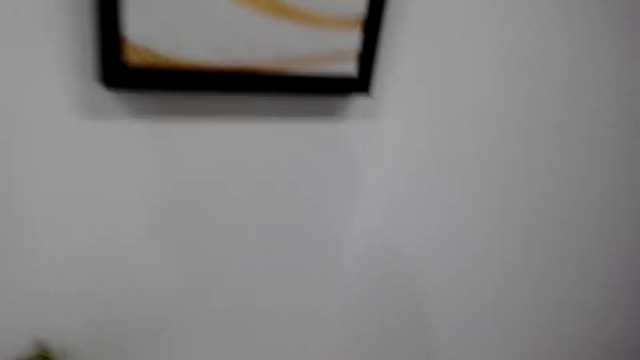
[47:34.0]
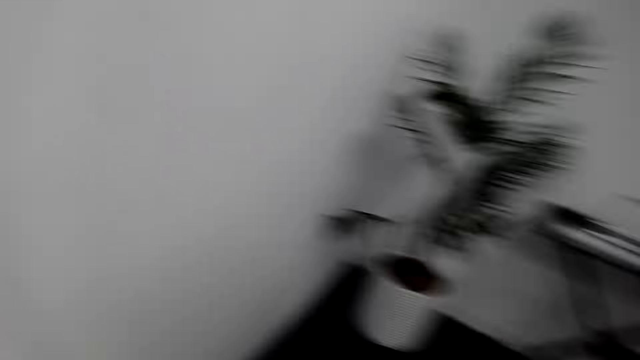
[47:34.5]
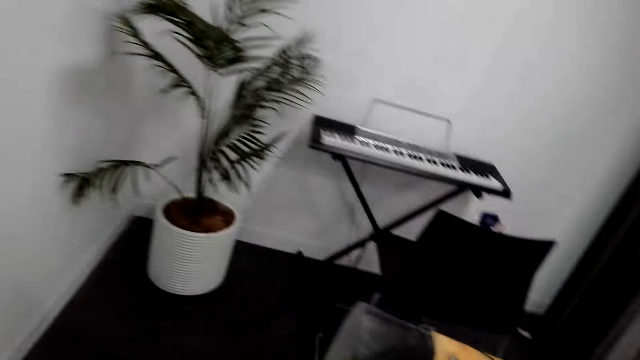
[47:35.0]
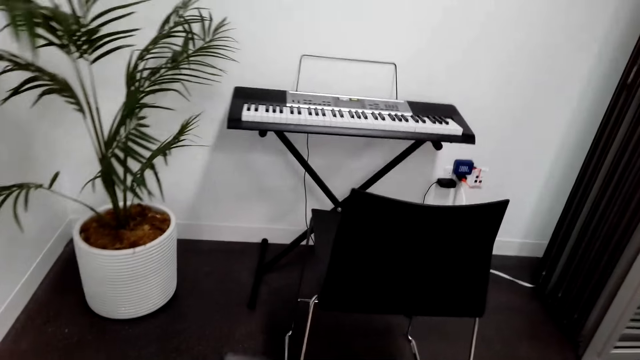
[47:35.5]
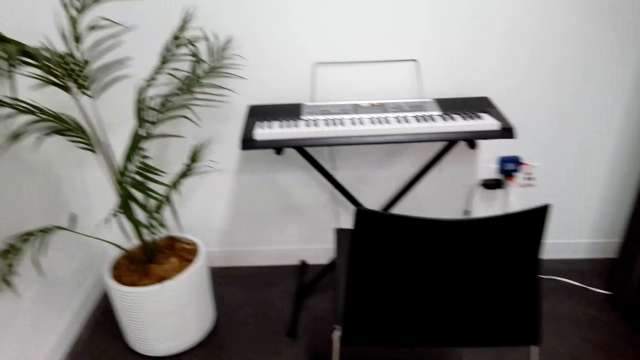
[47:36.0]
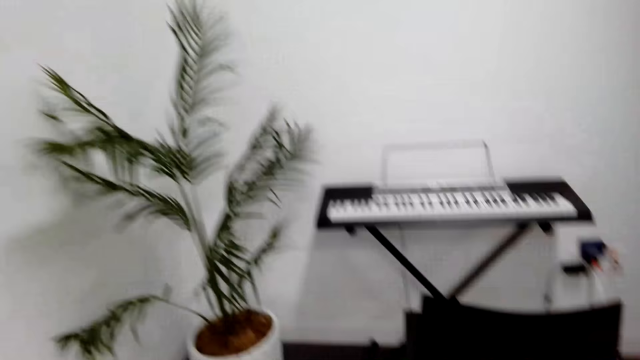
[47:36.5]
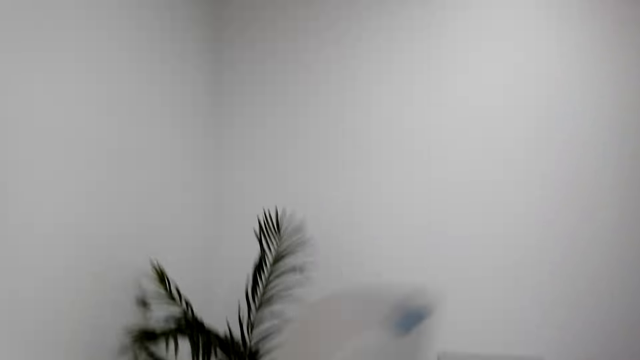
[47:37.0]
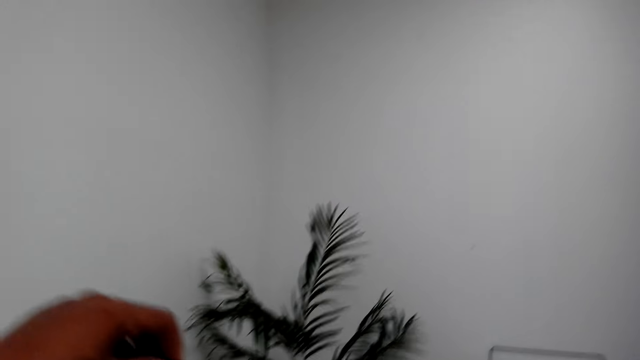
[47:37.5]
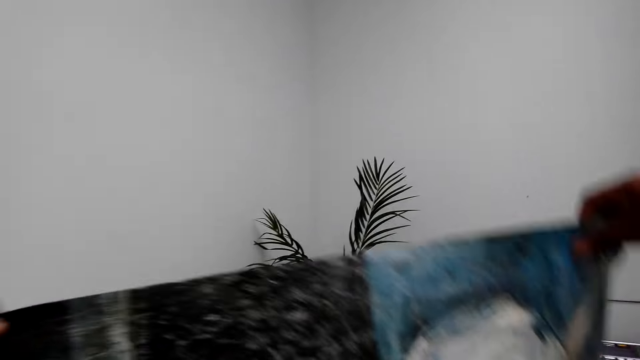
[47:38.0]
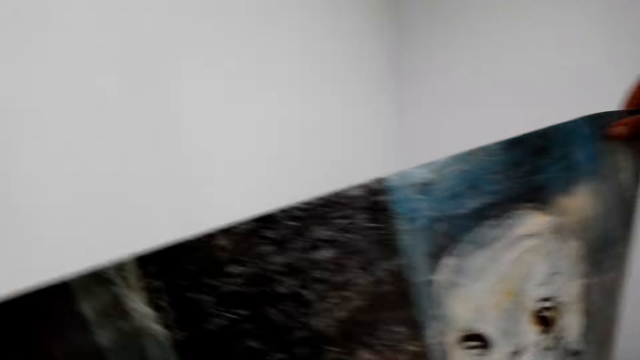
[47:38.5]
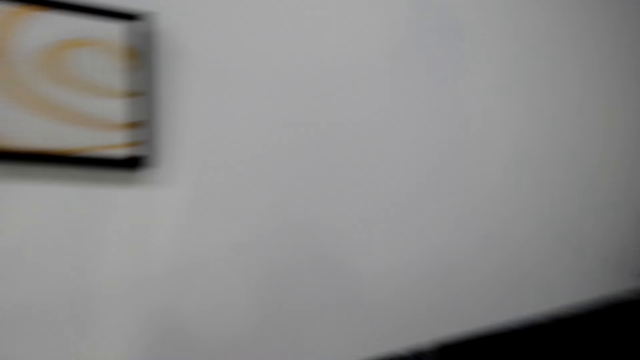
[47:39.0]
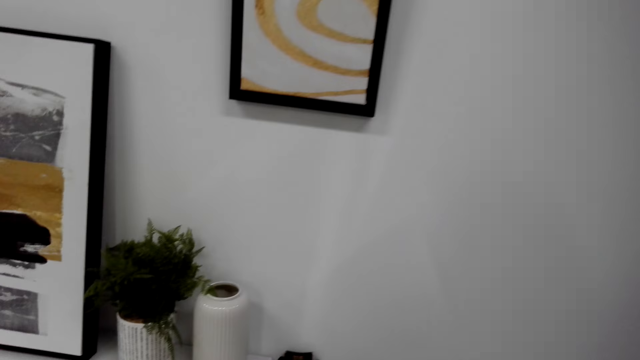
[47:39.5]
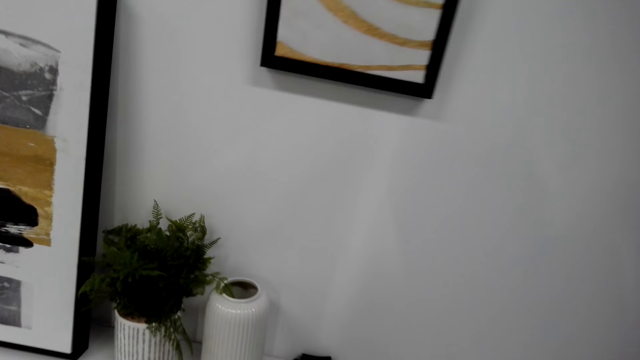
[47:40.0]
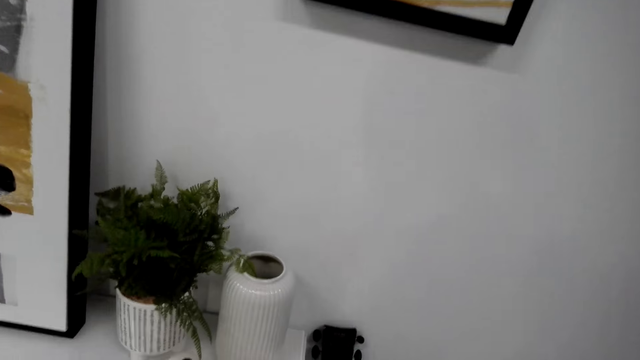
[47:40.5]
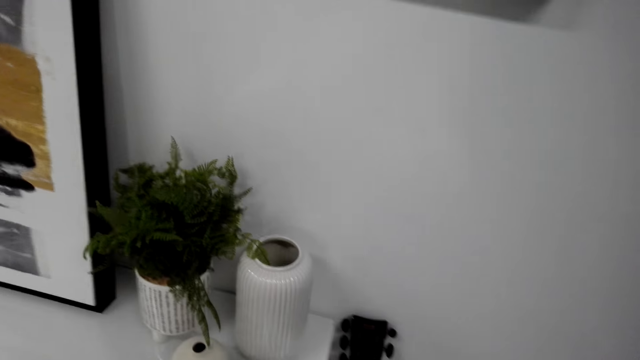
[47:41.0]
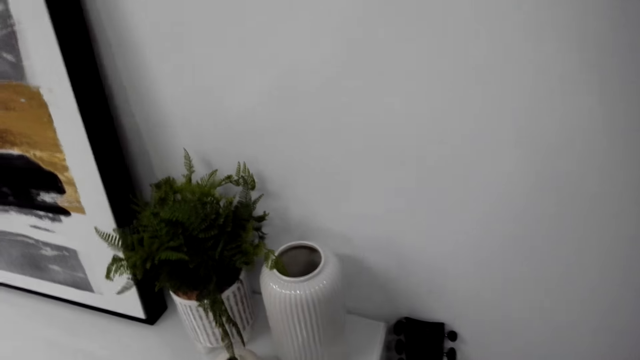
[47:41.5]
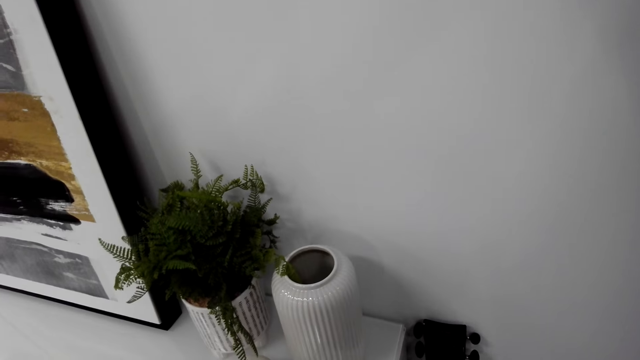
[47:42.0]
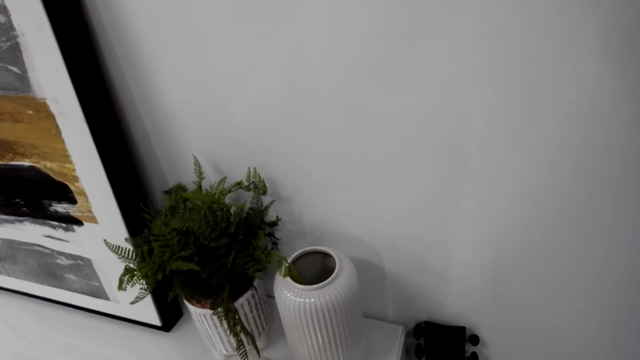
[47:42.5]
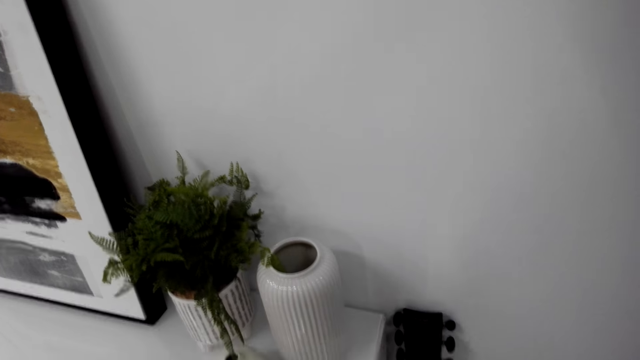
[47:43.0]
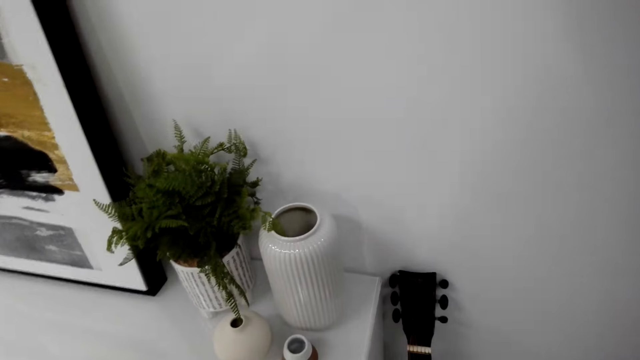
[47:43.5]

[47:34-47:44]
The camera wearer holds a wall picture. They pick up the art.

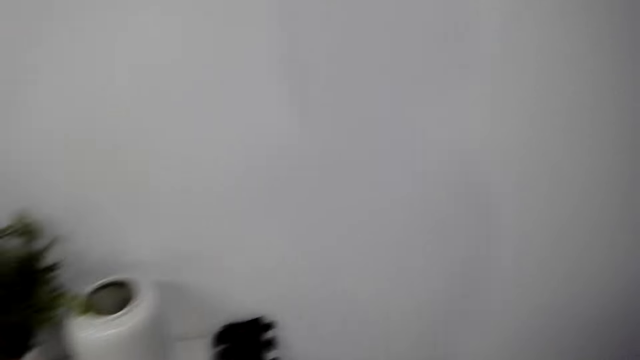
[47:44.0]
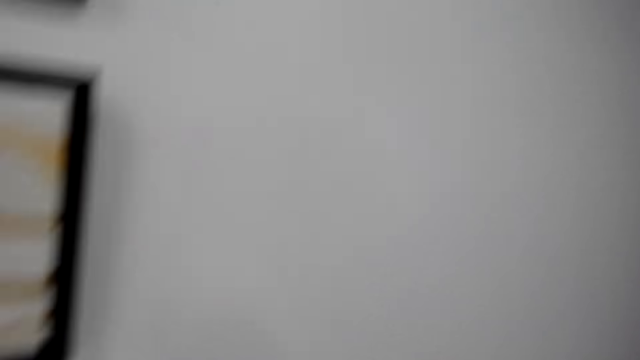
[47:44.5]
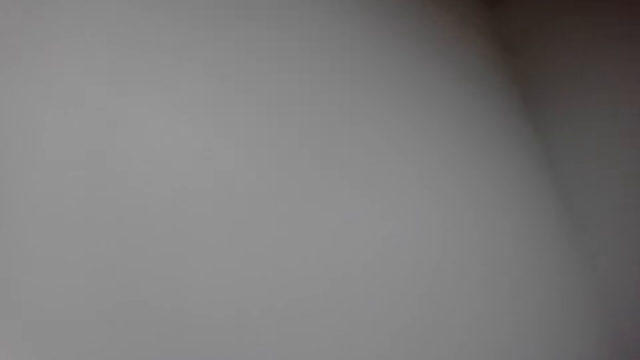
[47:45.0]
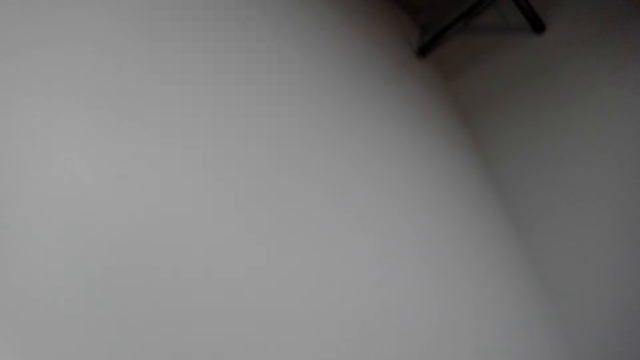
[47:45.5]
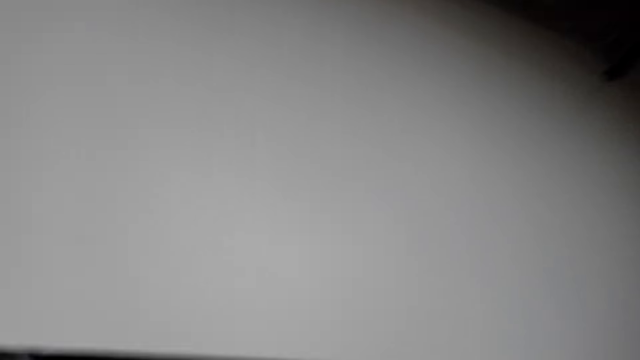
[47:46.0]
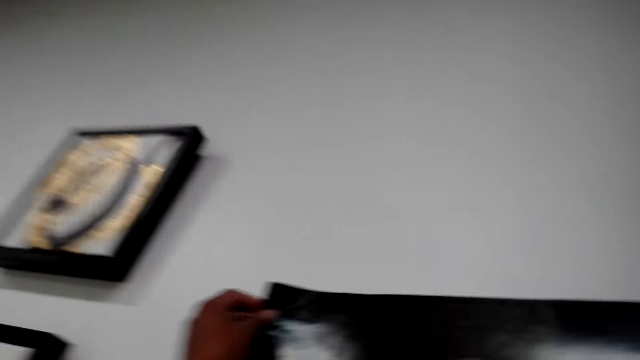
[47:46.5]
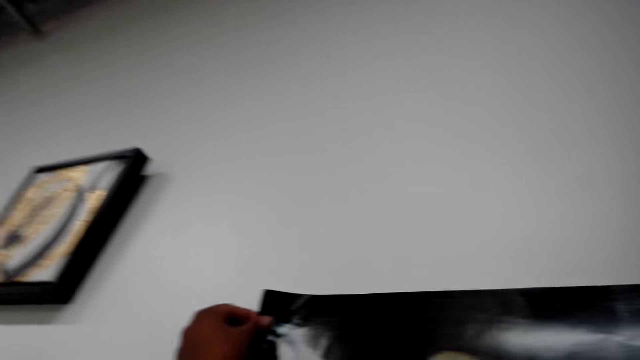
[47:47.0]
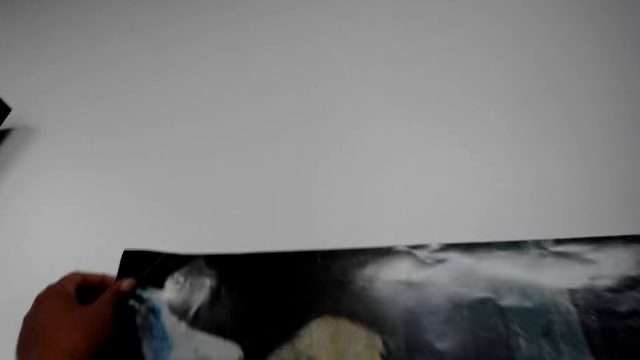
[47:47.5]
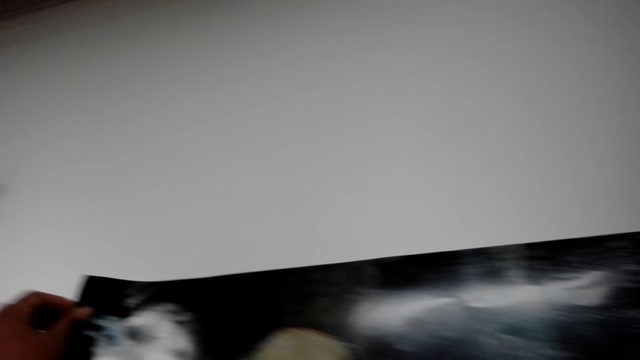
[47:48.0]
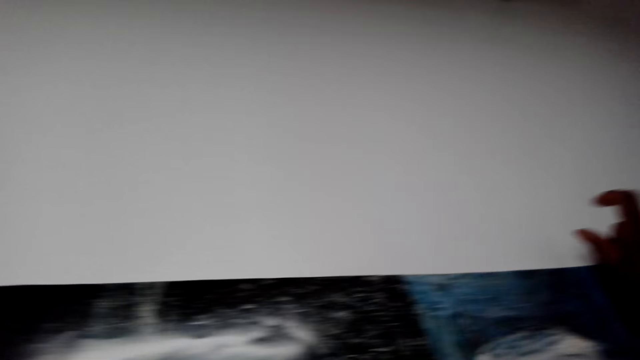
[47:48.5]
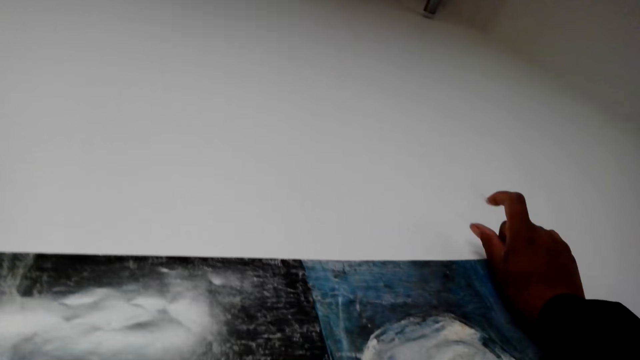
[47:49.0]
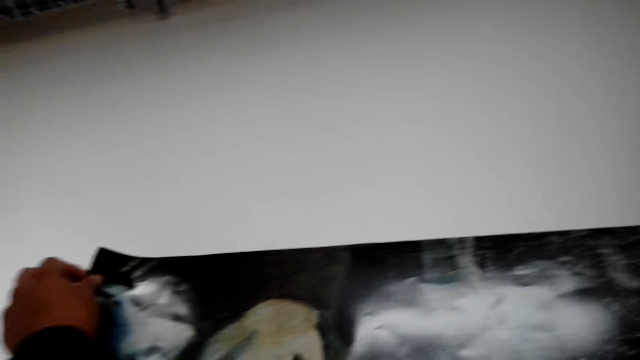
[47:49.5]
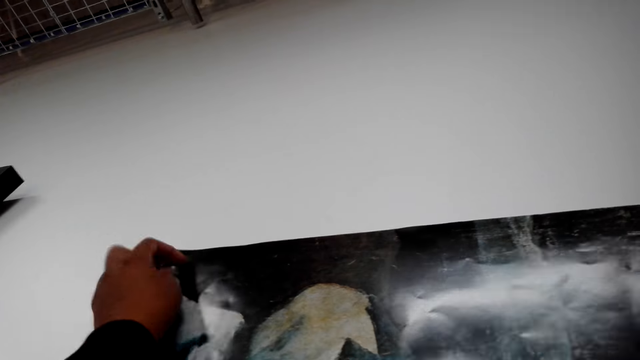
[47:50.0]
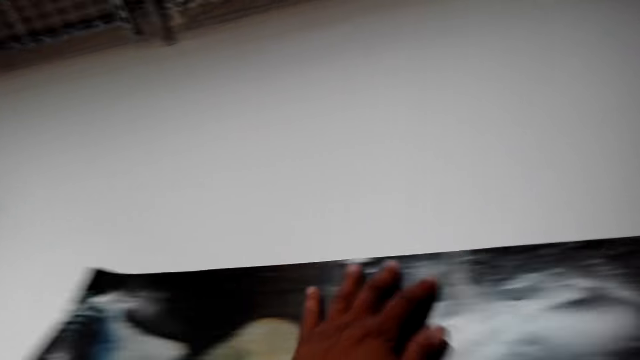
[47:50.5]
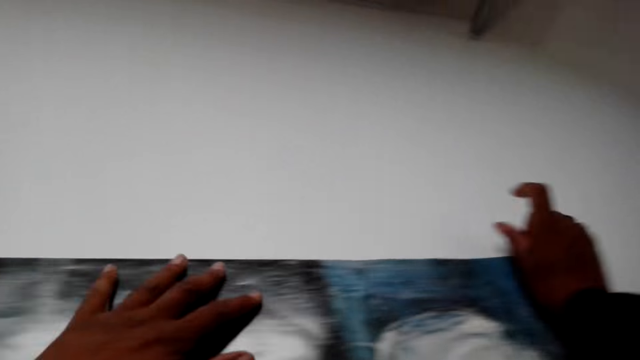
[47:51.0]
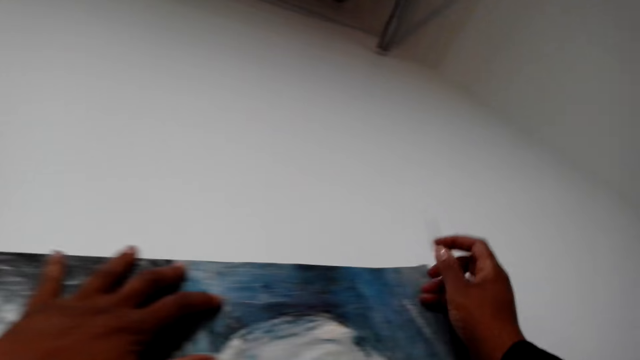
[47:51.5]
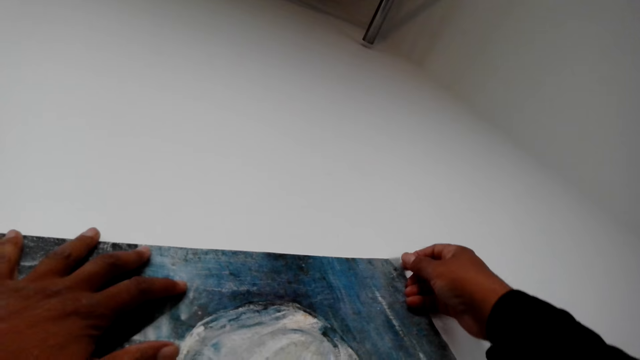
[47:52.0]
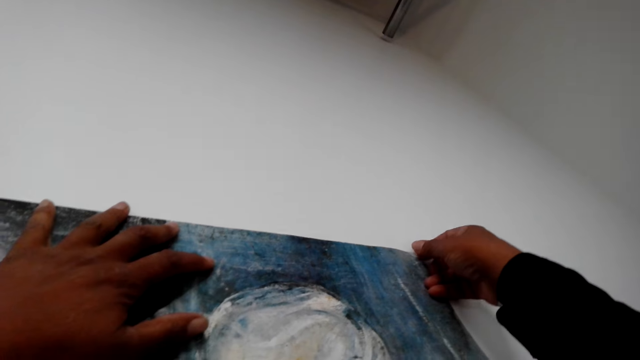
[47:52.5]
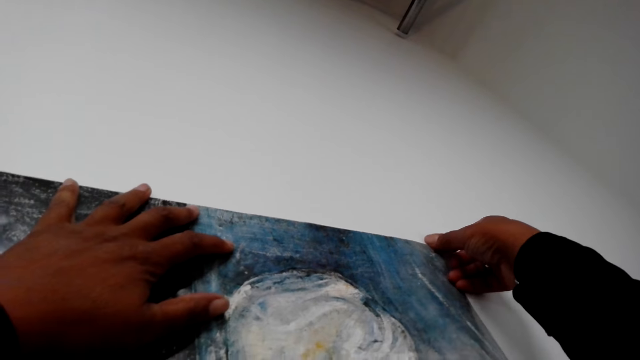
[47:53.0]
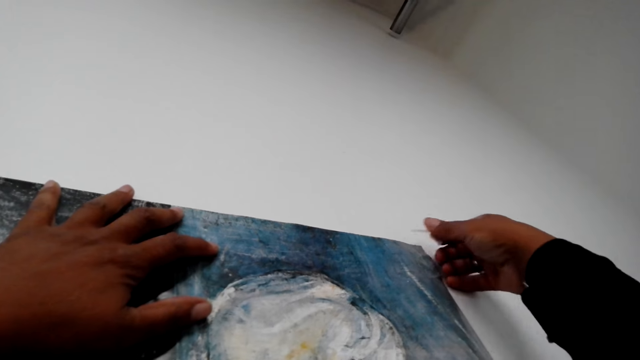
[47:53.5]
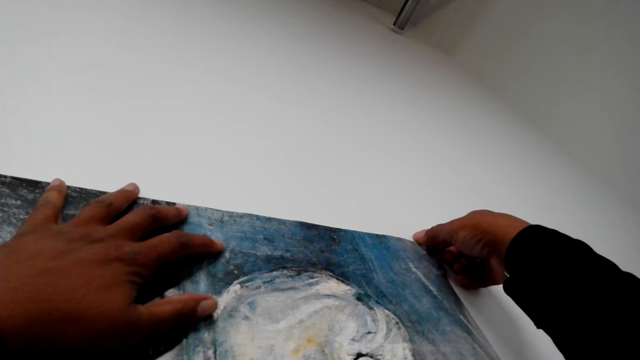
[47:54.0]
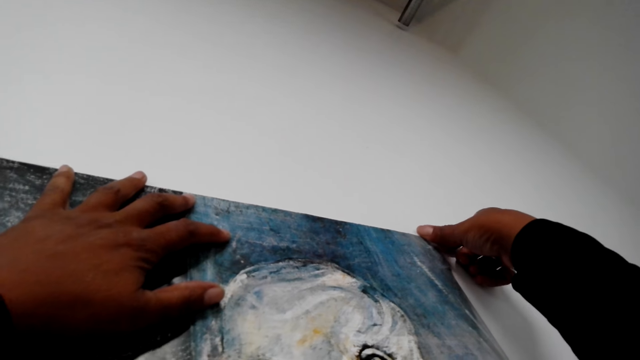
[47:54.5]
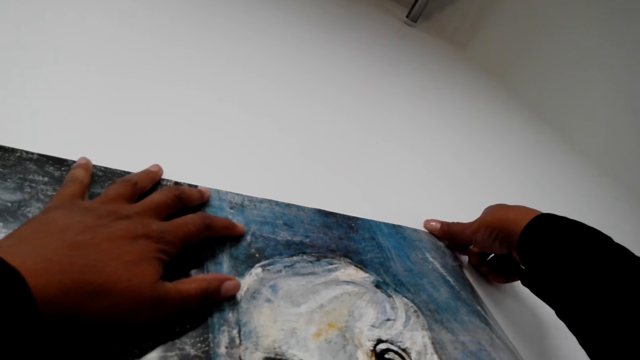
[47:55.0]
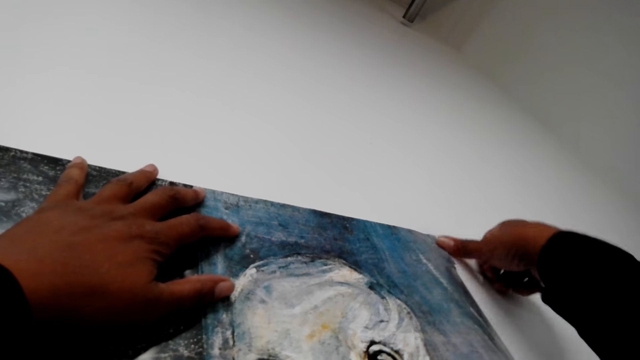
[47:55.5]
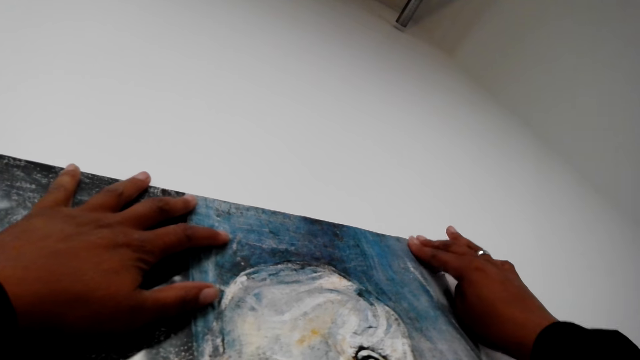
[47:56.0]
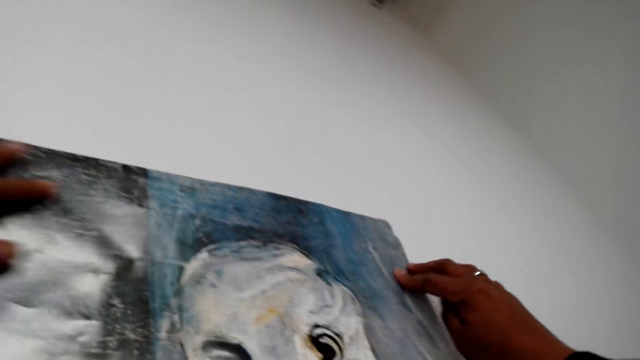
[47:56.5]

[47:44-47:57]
The camera wearer puts the art on the wall. They fix the wall picture on the wall. They glue the art to the wall.
